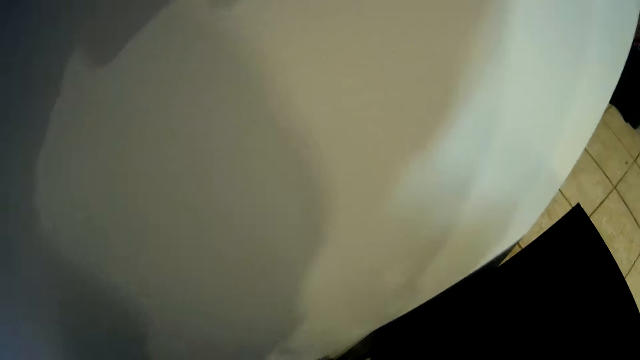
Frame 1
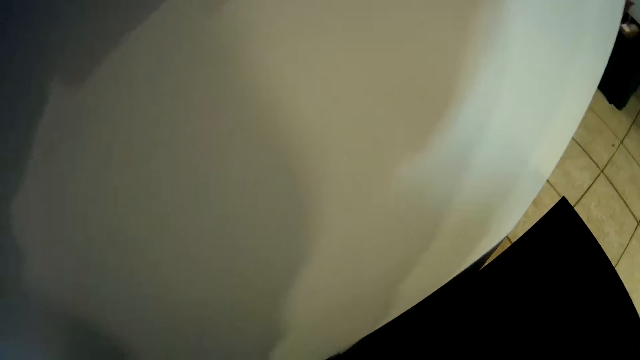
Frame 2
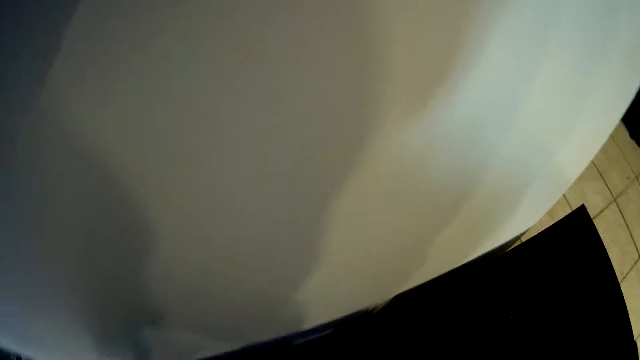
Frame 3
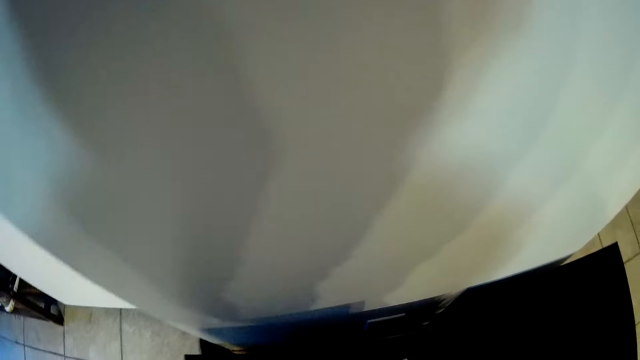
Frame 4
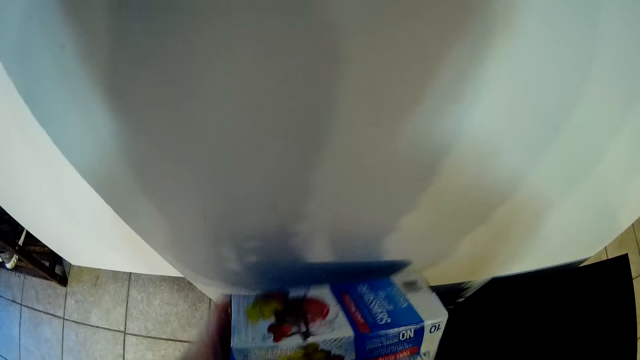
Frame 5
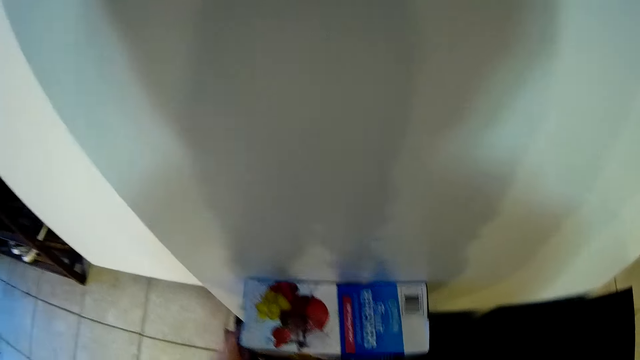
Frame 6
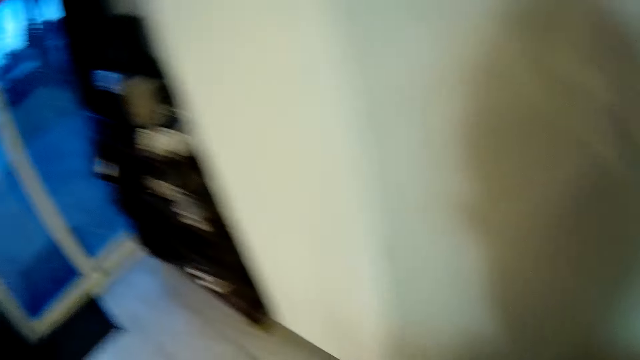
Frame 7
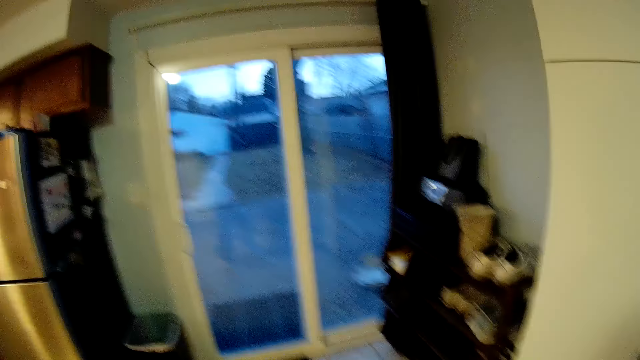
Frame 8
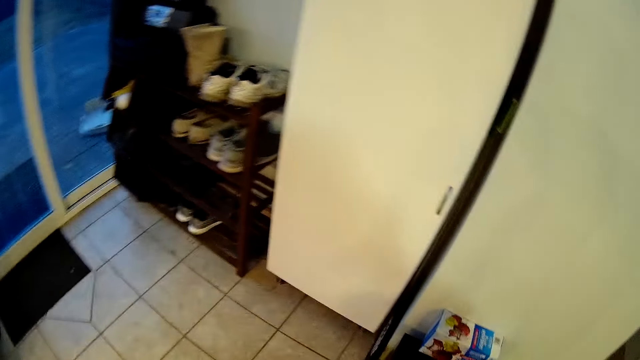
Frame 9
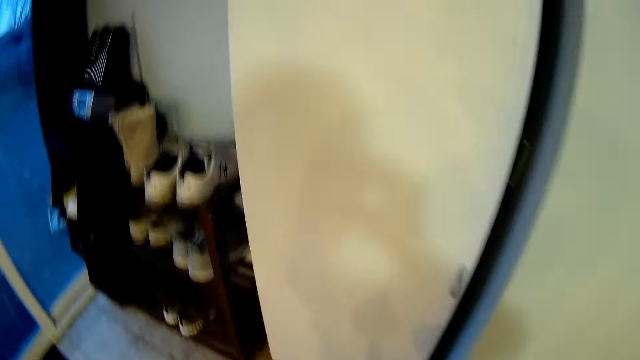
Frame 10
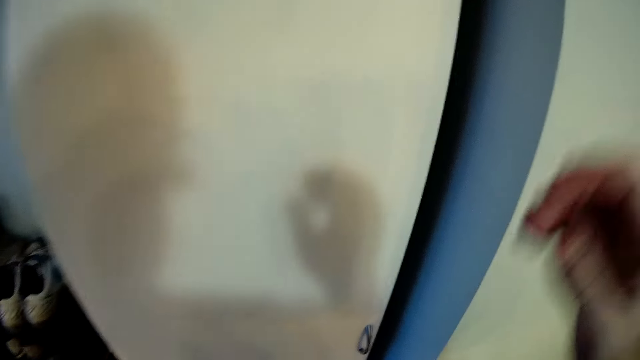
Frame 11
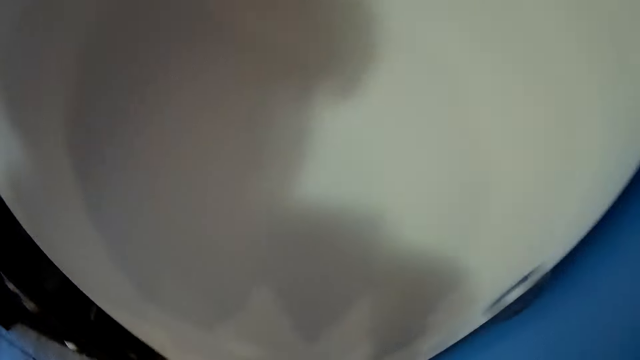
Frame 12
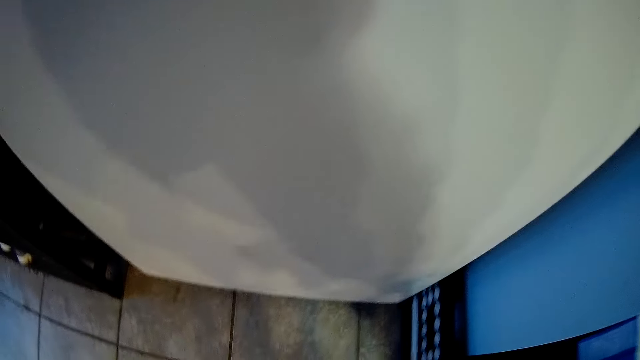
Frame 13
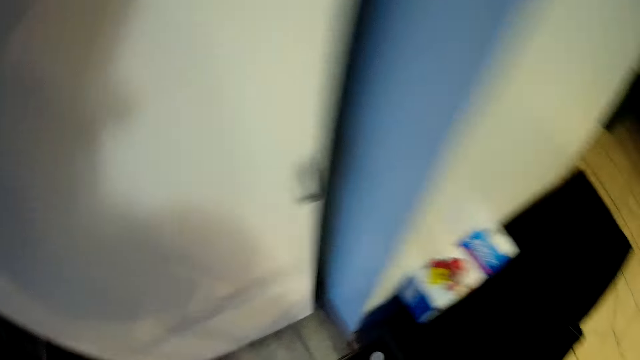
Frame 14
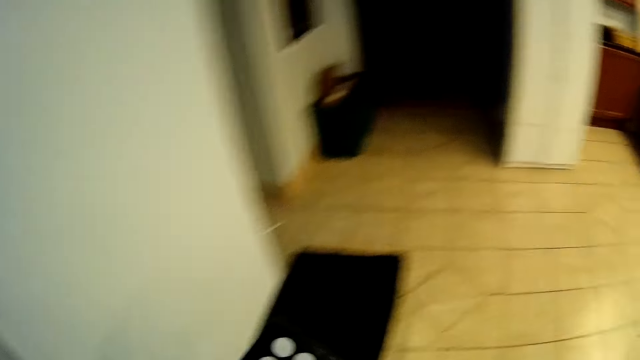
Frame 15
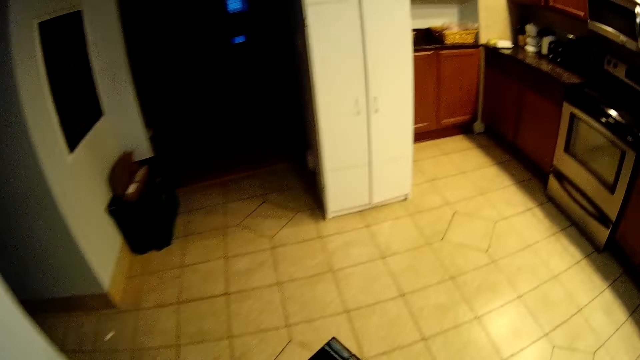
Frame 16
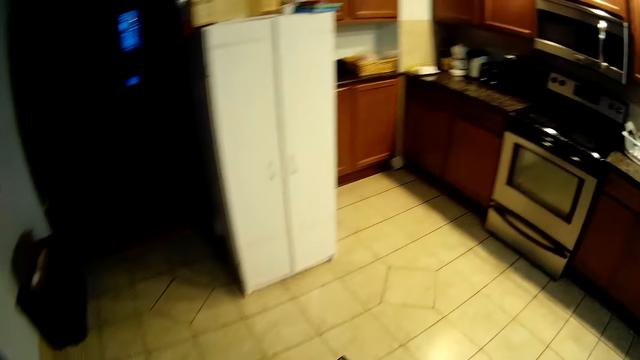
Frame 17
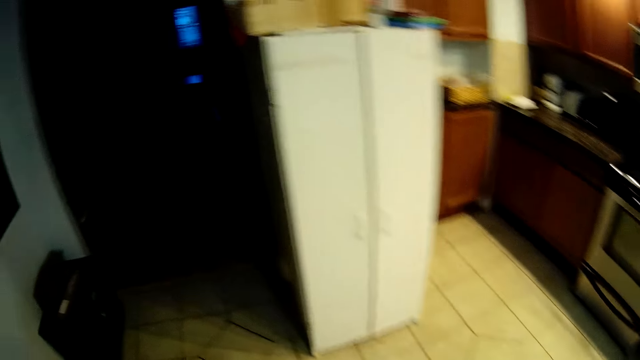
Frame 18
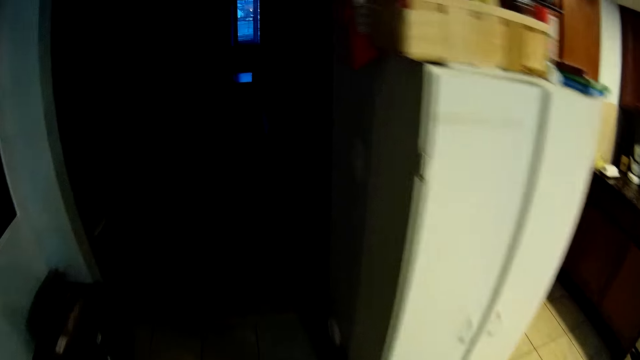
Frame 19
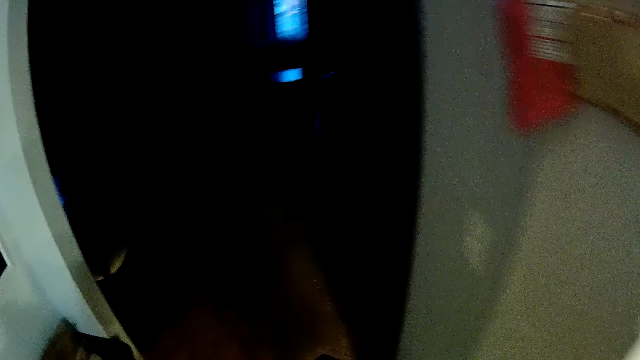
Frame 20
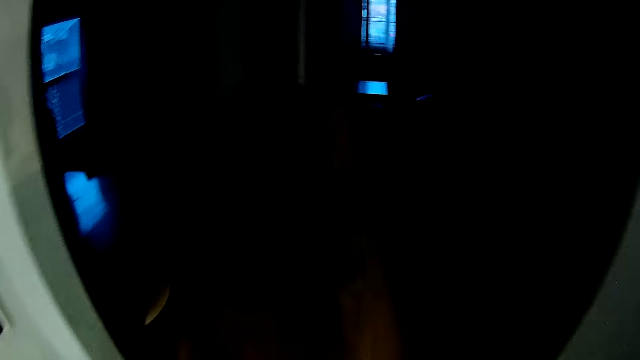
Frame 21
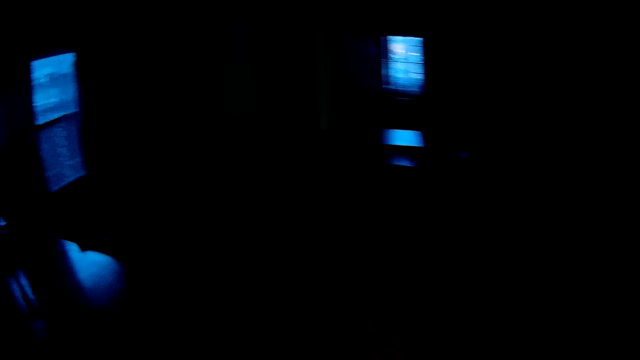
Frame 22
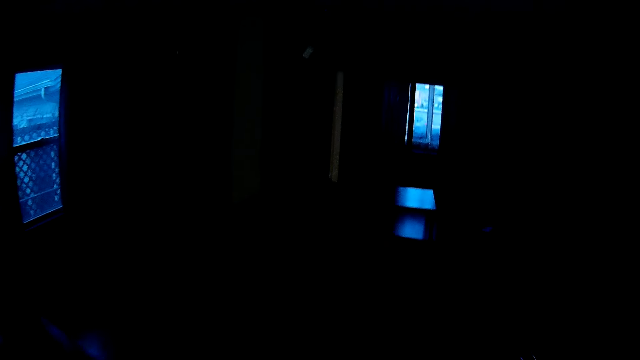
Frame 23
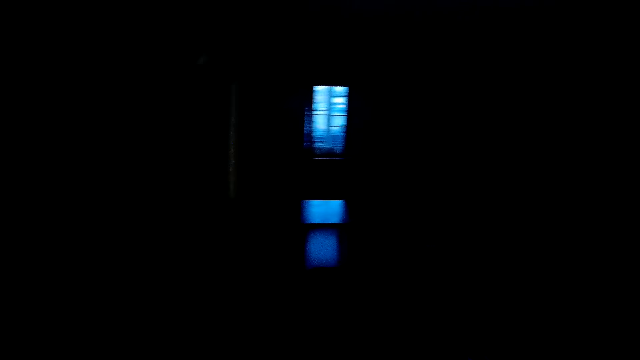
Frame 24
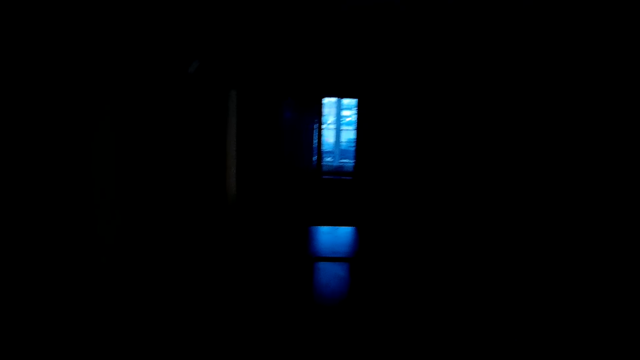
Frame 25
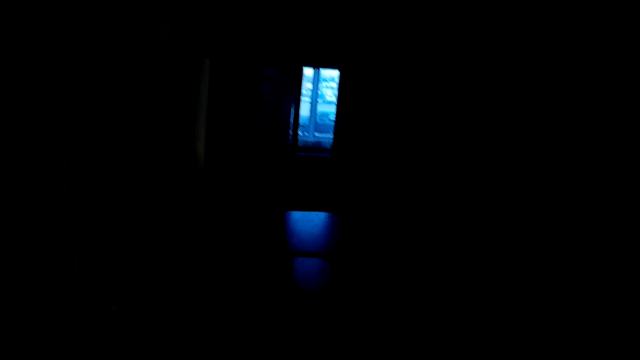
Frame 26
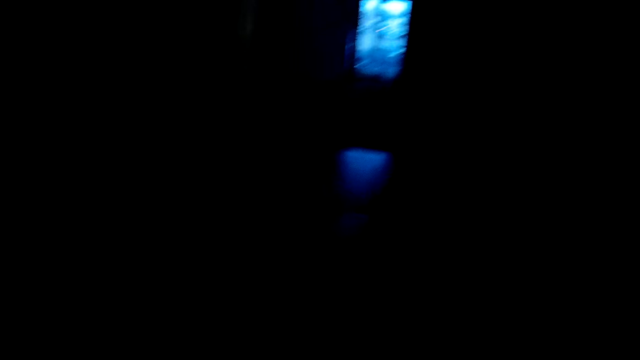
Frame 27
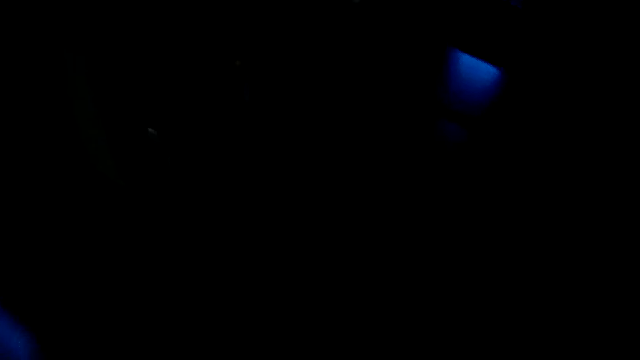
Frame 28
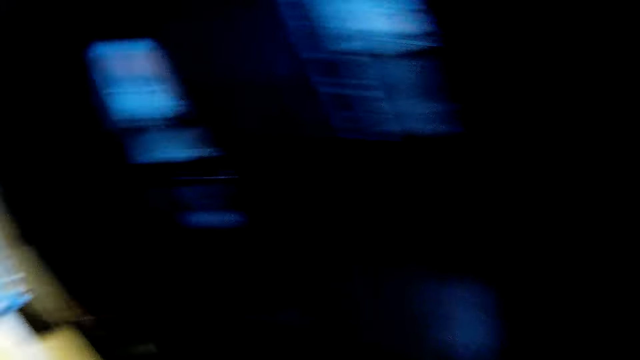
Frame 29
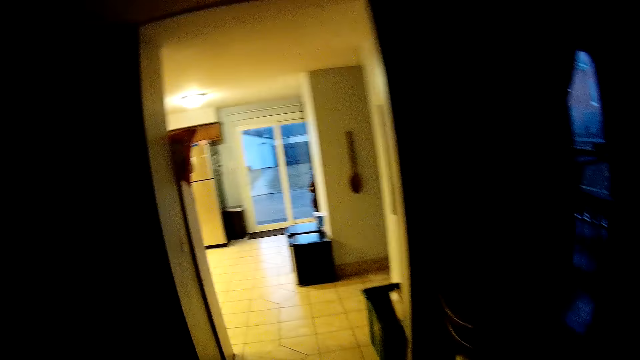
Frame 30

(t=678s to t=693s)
The camera wearer places a Capri-Sun fruit refresher on something. They walk in the house. They pick up something. They walk in the house. They walk.

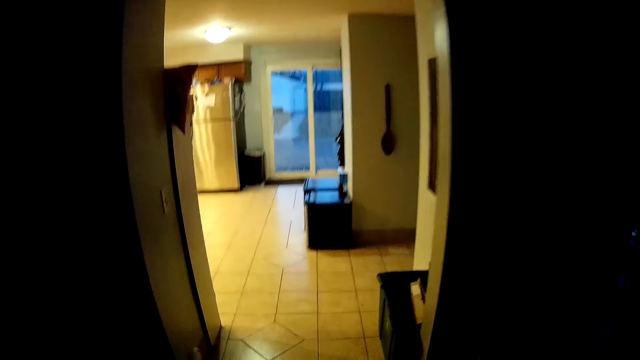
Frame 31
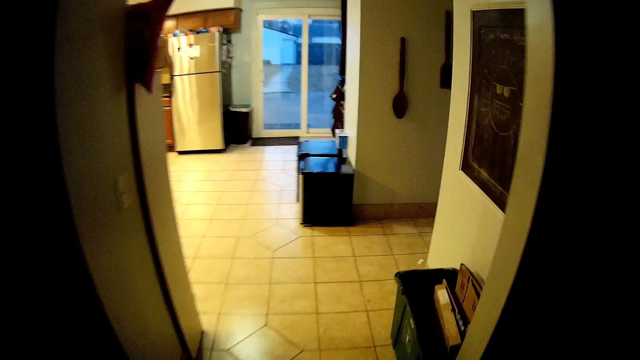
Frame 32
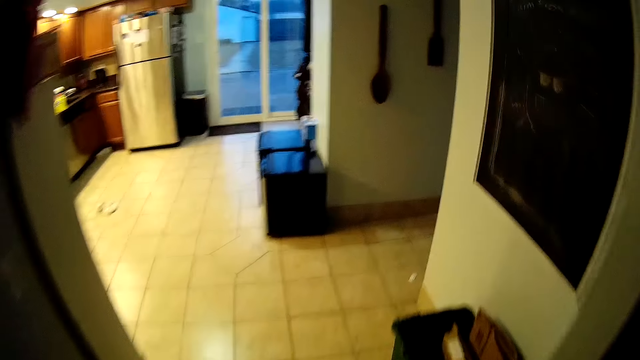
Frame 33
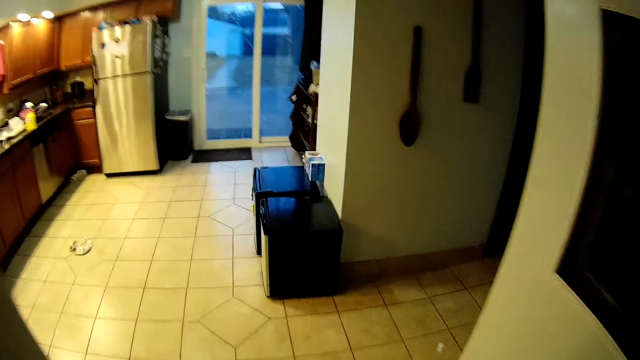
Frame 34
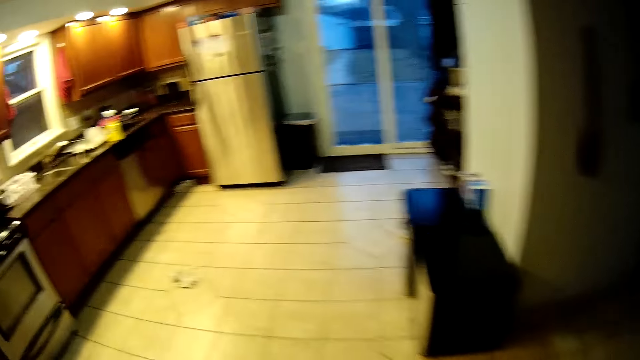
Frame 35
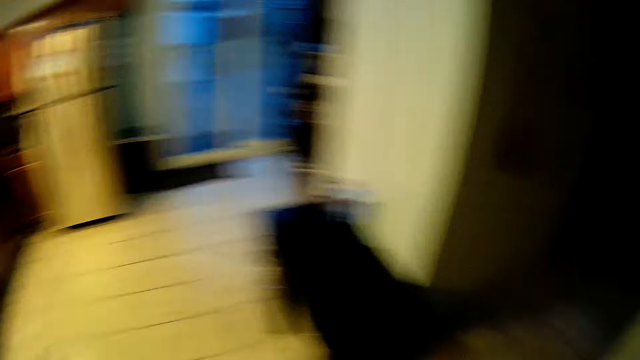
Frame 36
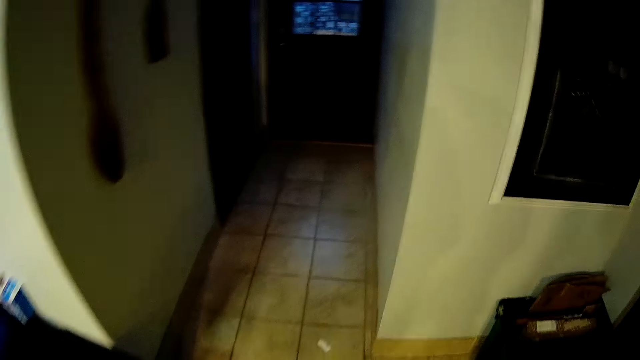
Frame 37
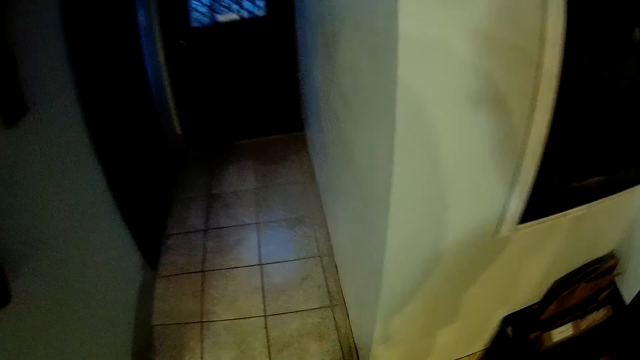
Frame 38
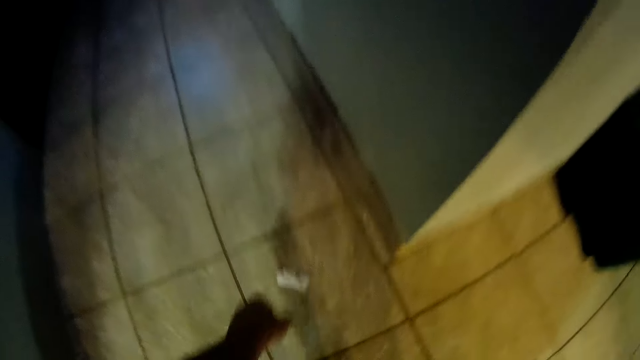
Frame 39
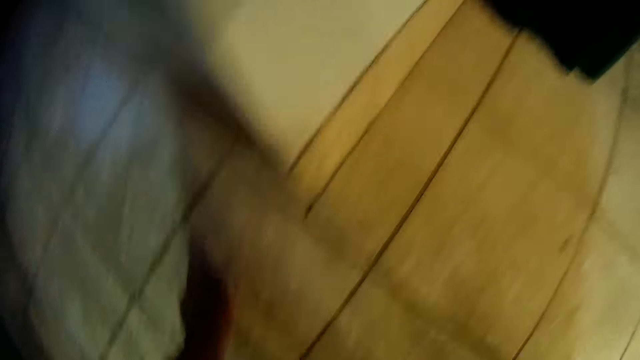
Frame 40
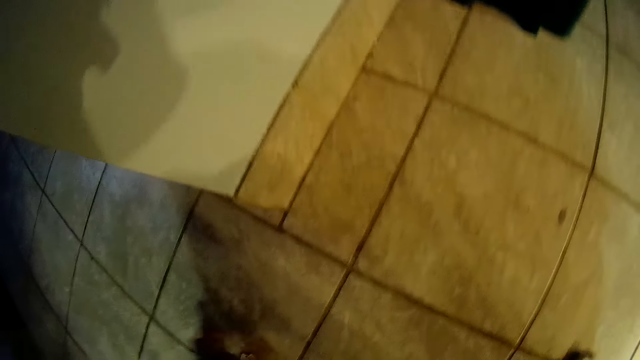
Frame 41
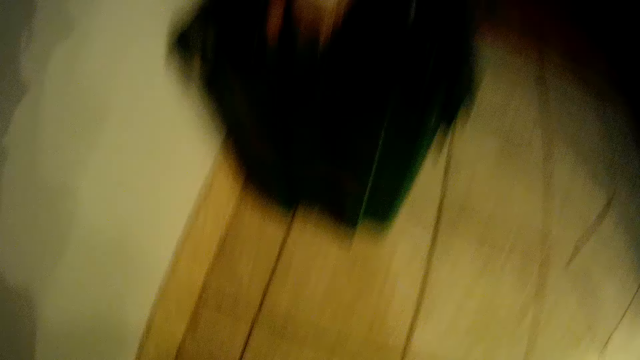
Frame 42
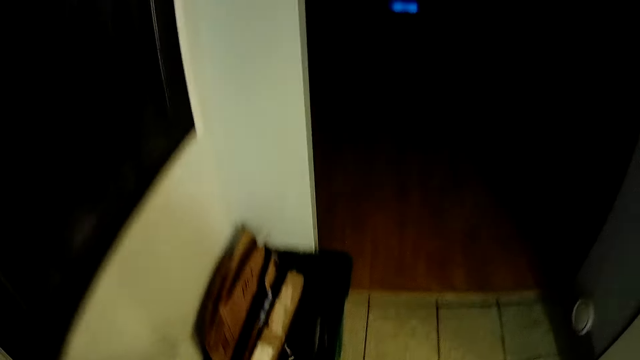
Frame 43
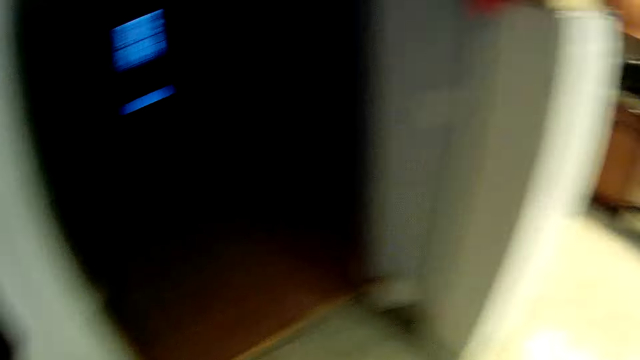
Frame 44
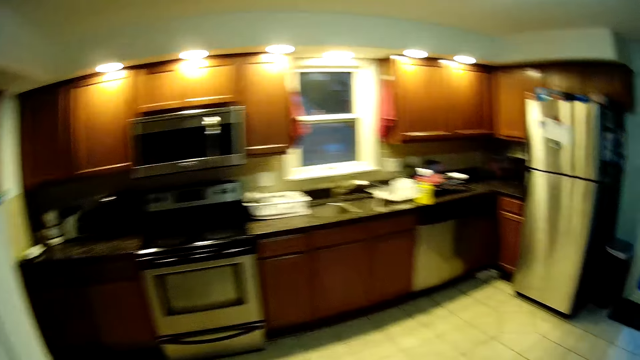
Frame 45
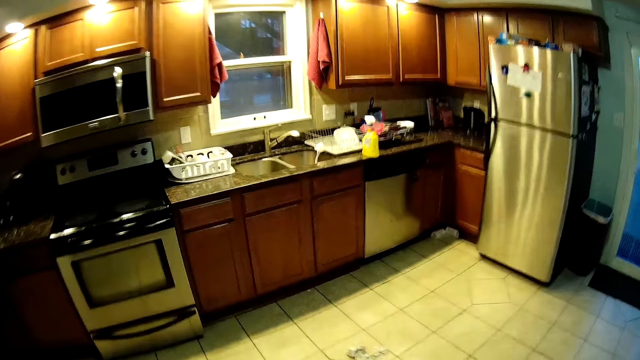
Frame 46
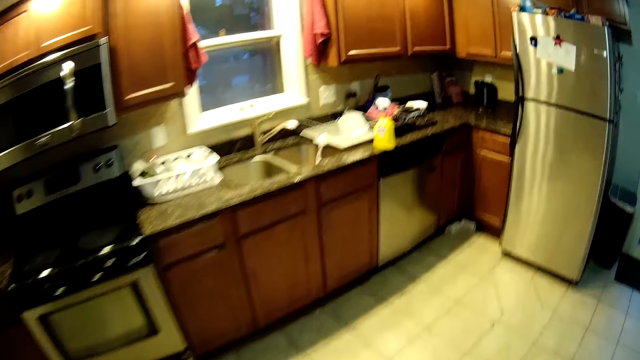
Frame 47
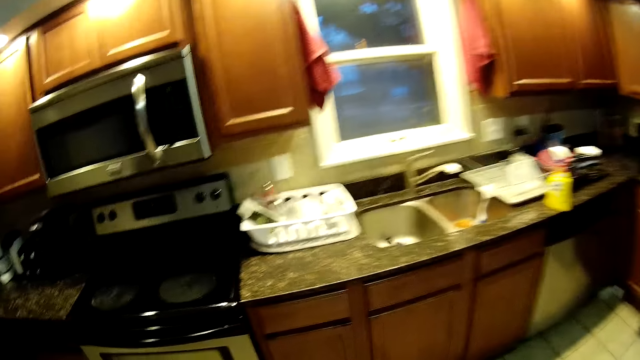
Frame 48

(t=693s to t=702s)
The camera wearer picks up something off the floor. They walk in the kitchen.
